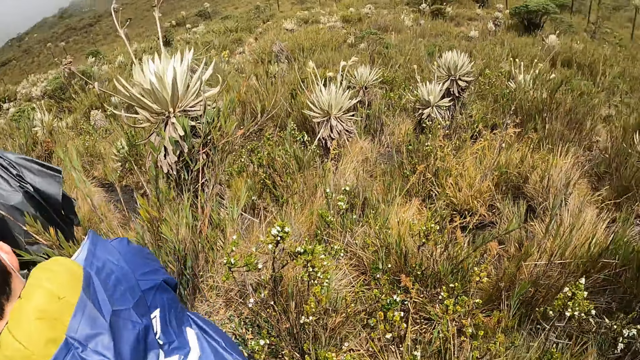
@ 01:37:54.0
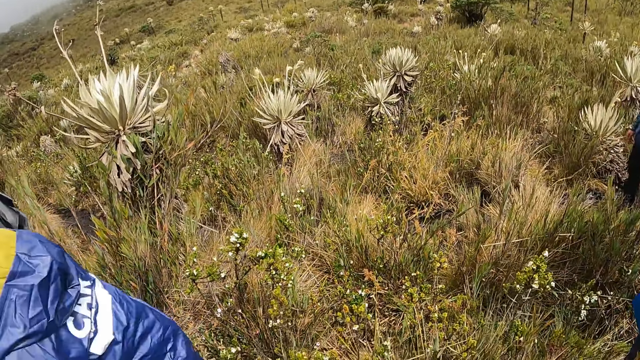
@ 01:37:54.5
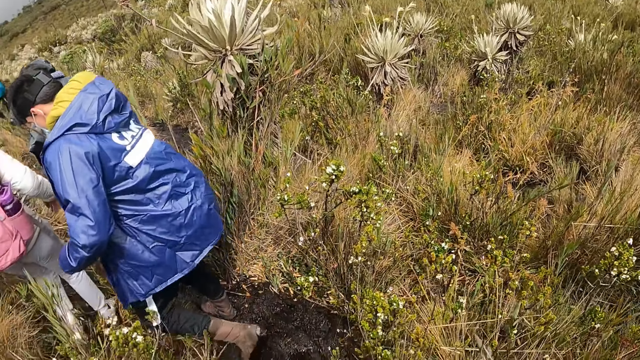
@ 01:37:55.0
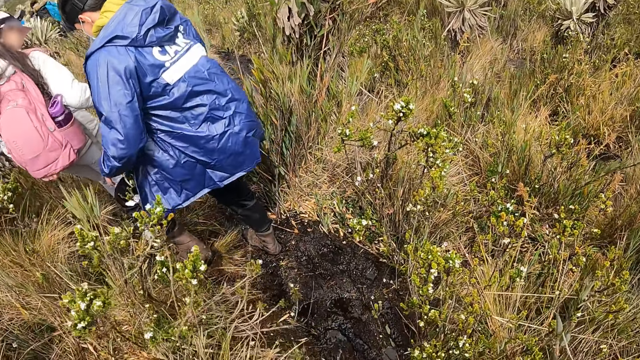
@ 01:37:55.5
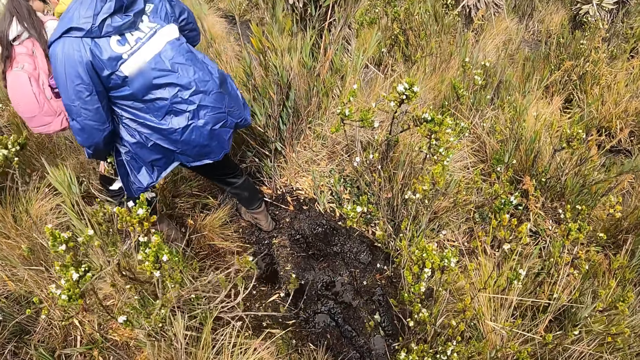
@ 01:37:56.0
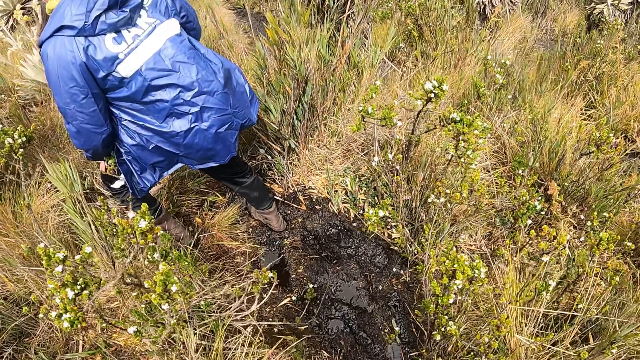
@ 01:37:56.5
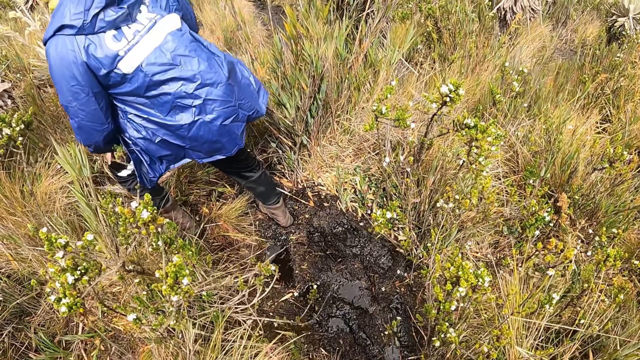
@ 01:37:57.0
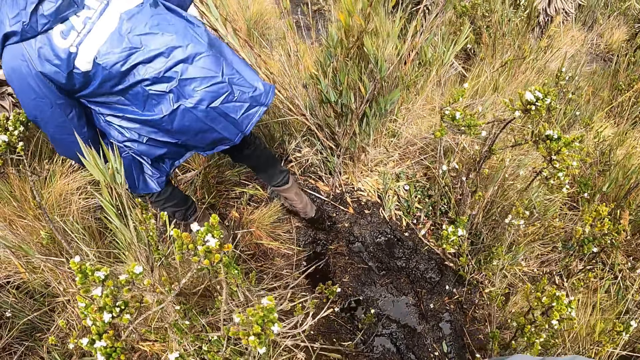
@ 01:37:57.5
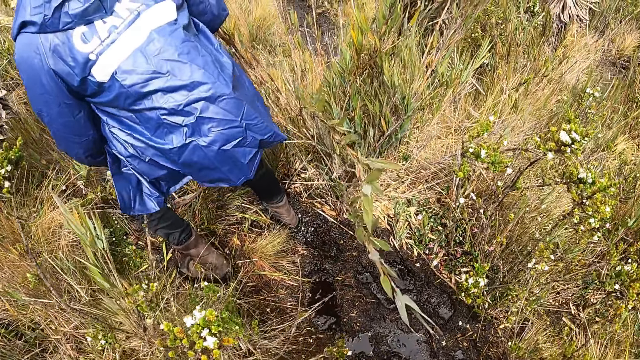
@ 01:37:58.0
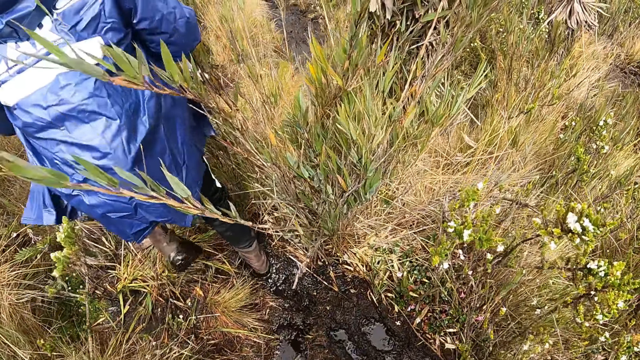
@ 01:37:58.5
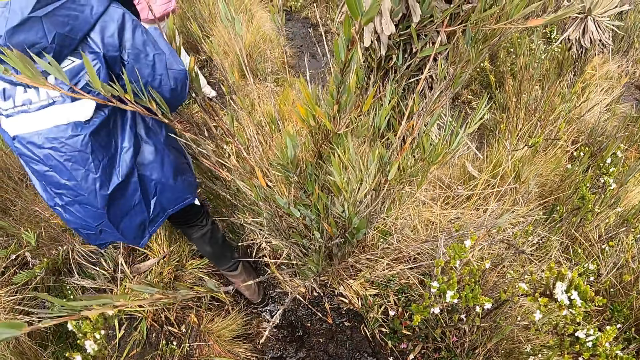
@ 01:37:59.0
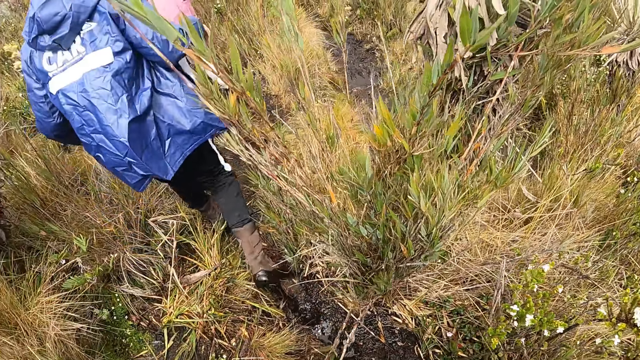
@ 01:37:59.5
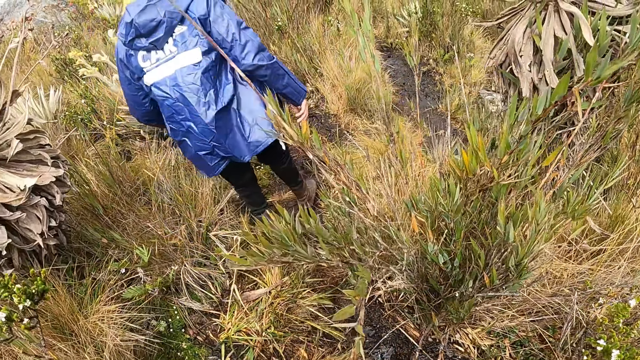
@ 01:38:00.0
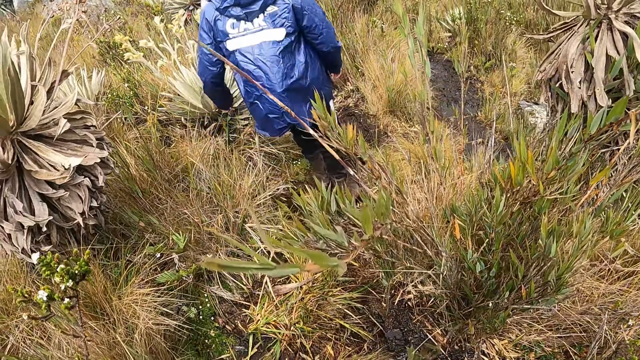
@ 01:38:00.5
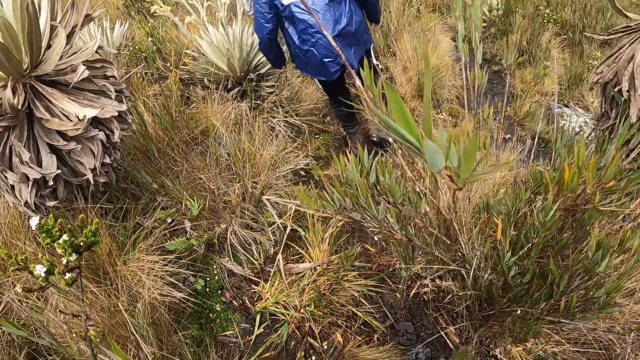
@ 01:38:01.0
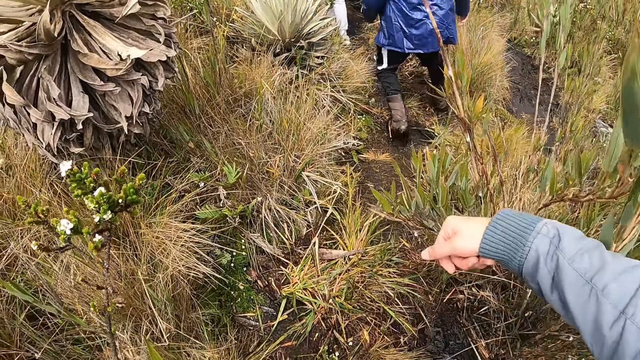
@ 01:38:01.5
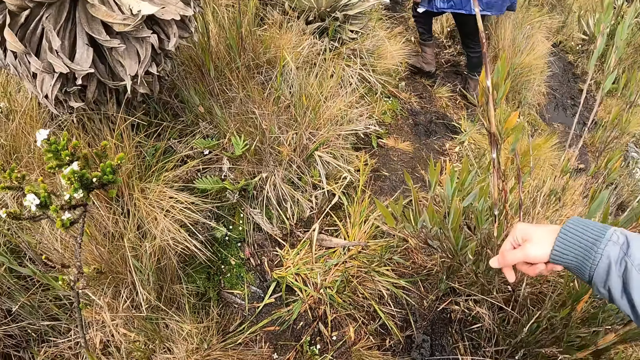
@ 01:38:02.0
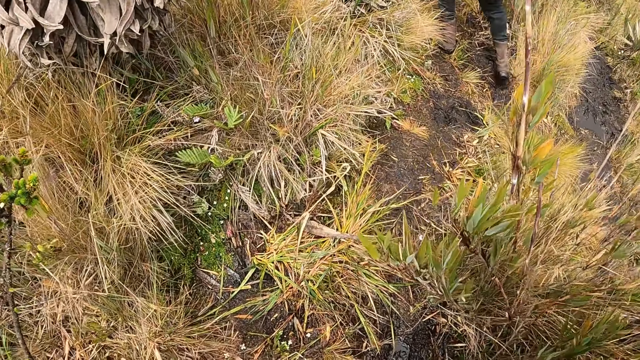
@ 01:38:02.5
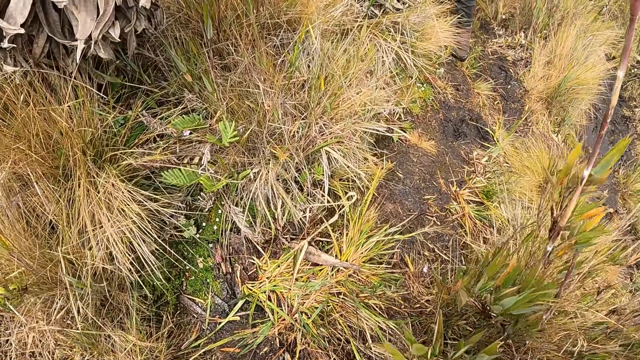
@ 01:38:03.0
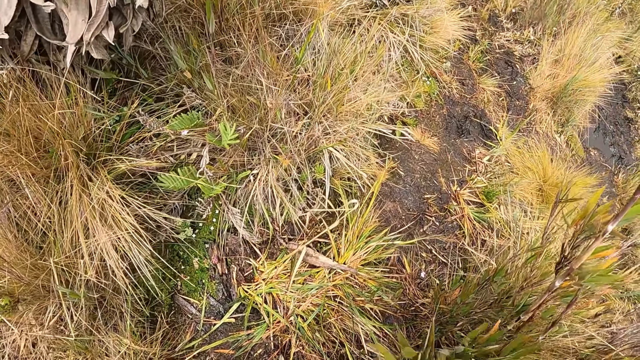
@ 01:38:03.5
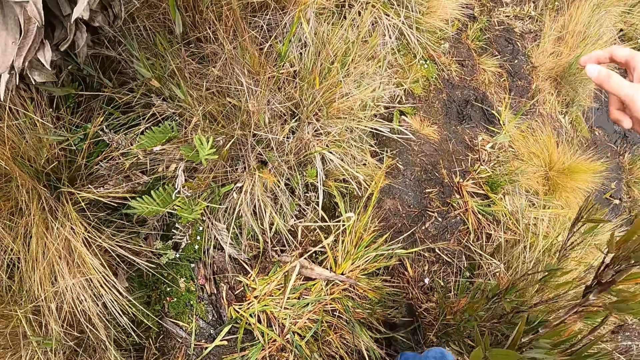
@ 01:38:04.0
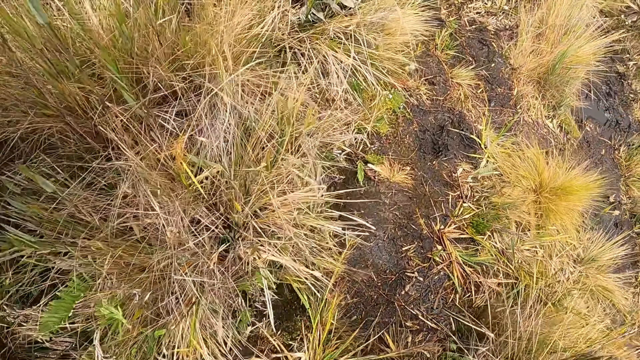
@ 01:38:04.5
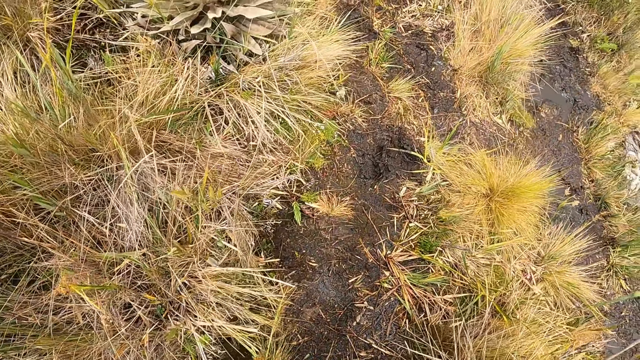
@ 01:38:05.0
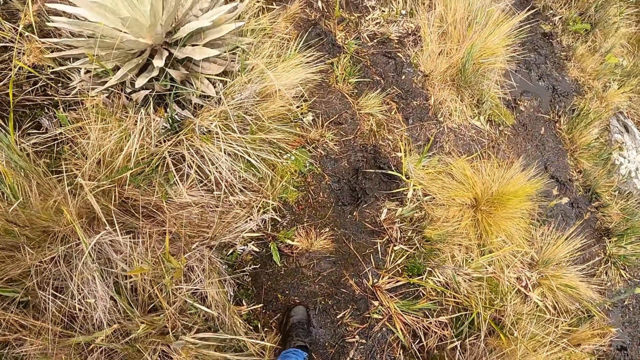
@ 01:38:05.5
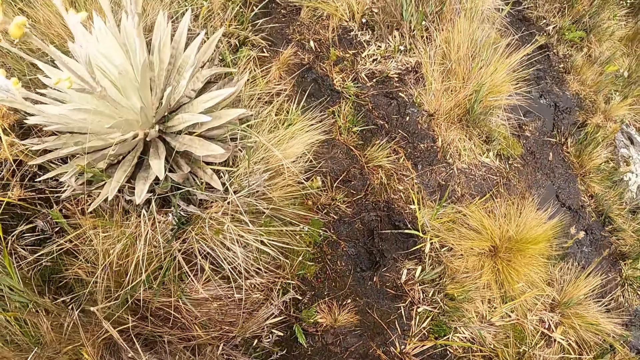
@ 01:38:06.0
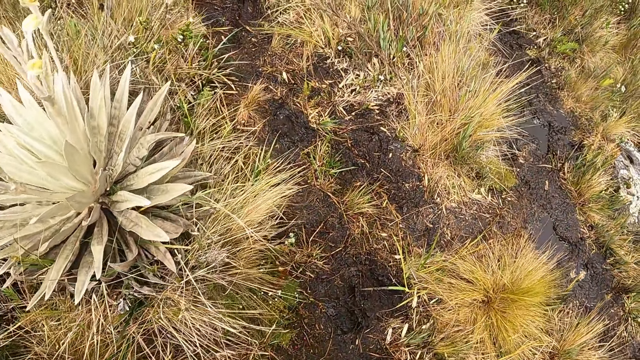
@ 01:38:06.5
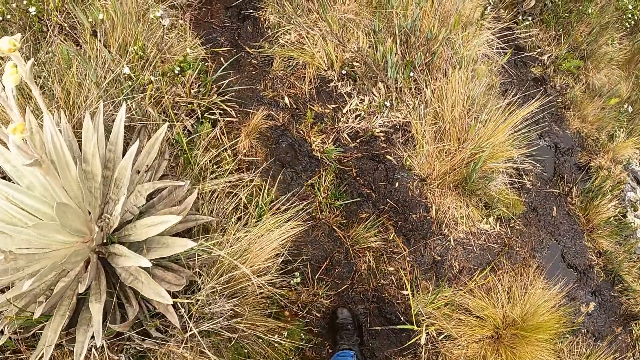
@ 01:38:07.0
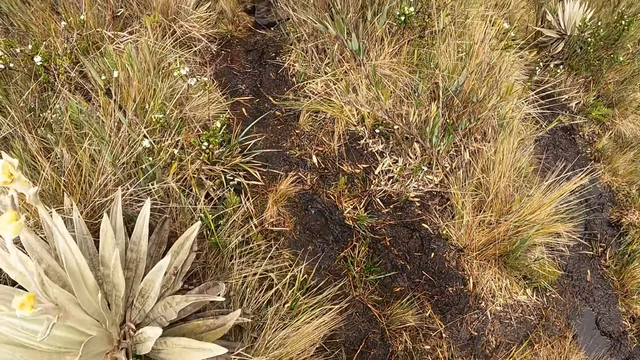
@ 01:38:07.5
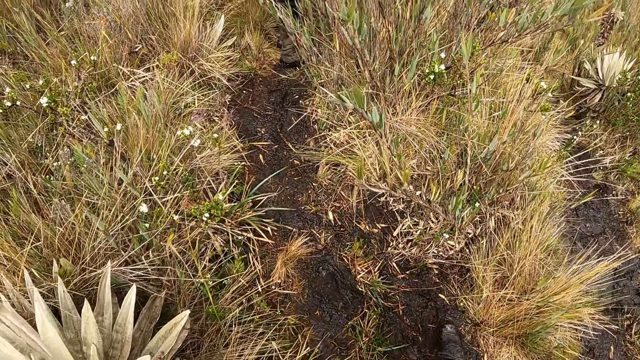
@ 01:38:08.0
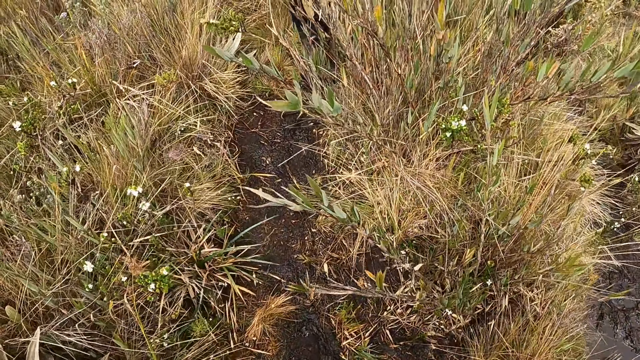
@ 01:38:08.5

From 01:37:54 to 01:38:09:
The camera wearer turns around. A person walks on the rough road. Another person walks on the rough road. The first person walks on the rough road. The camera wearer raises the right hand, walks on the rough road, raises the right hand, and walks on the rough road.

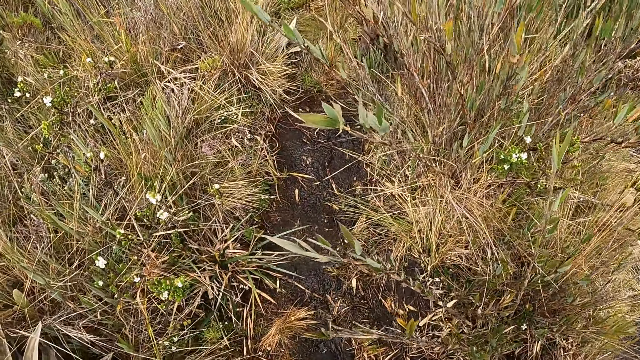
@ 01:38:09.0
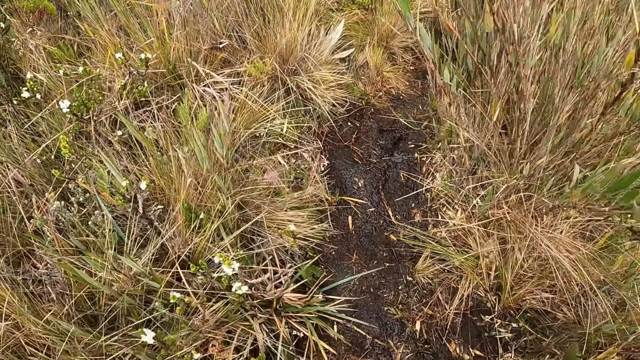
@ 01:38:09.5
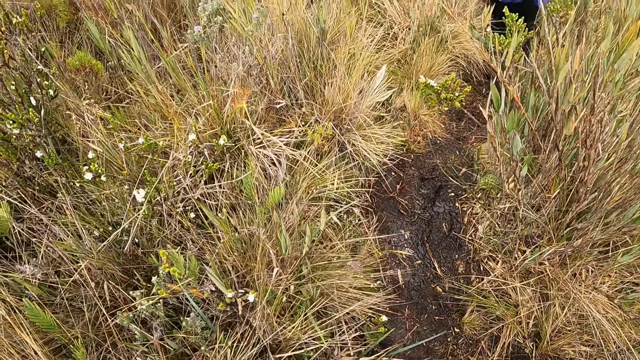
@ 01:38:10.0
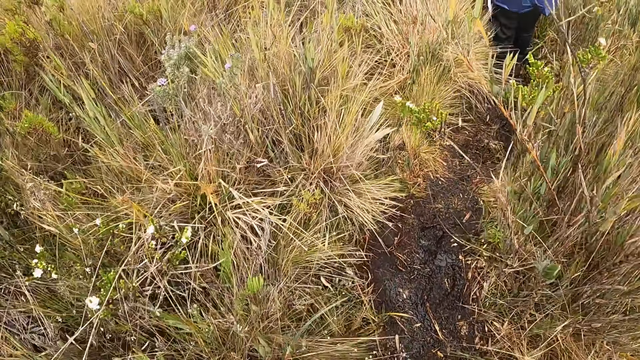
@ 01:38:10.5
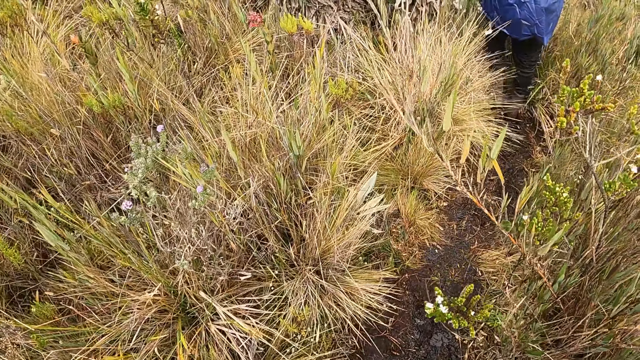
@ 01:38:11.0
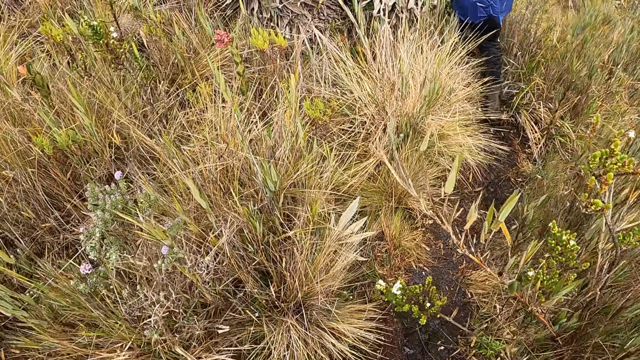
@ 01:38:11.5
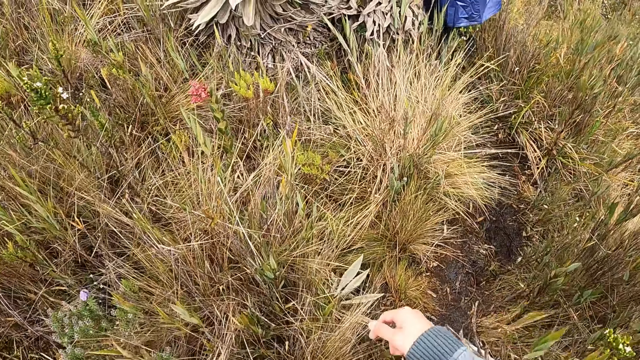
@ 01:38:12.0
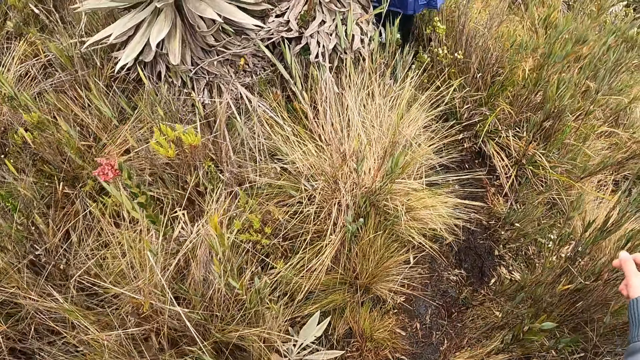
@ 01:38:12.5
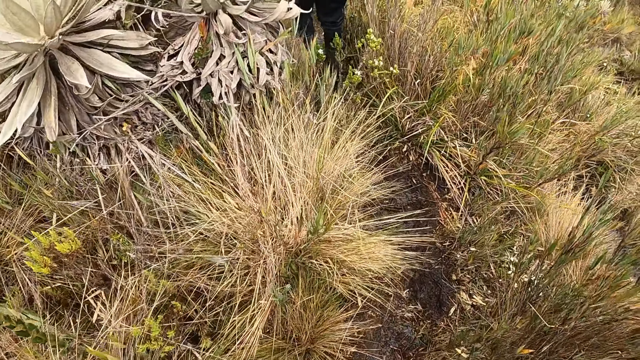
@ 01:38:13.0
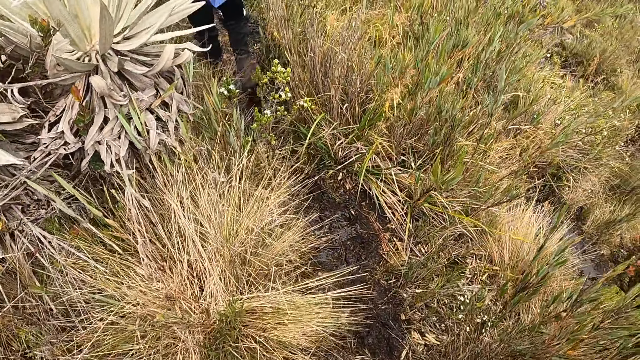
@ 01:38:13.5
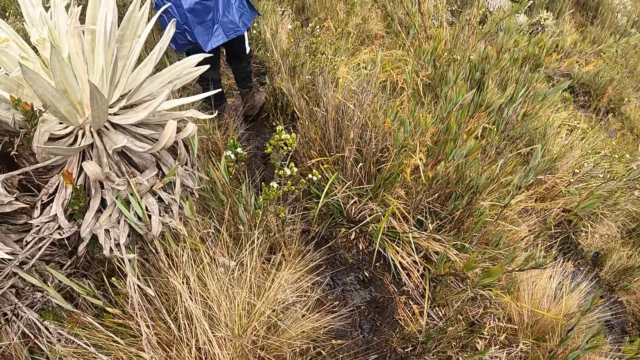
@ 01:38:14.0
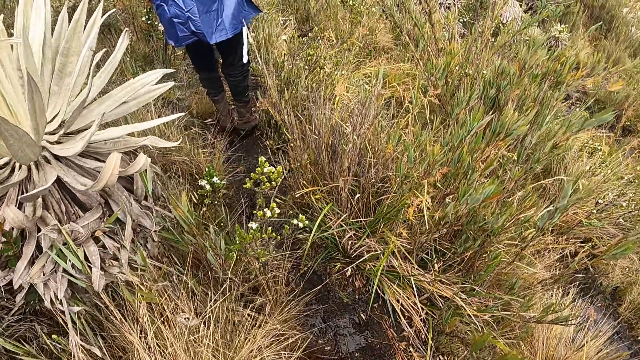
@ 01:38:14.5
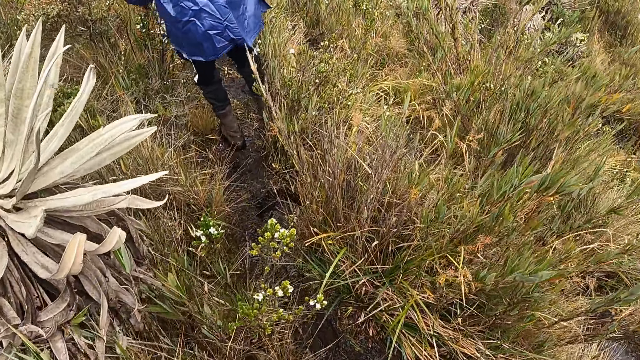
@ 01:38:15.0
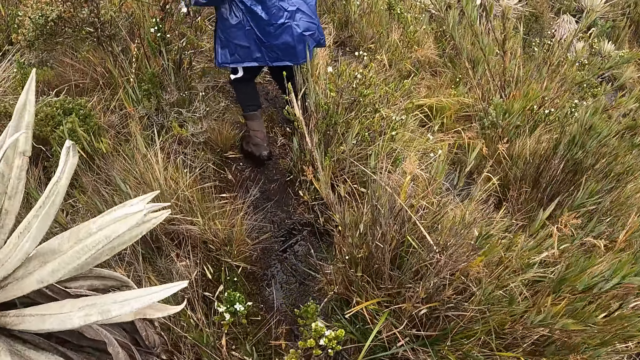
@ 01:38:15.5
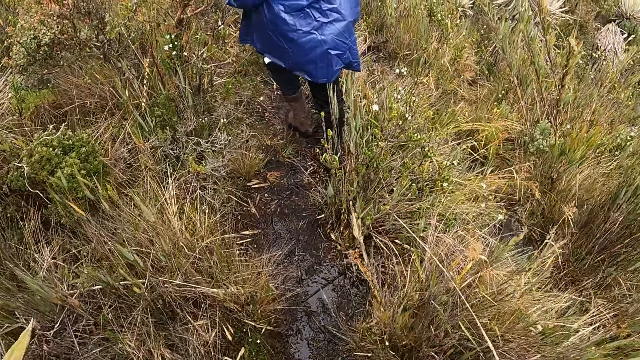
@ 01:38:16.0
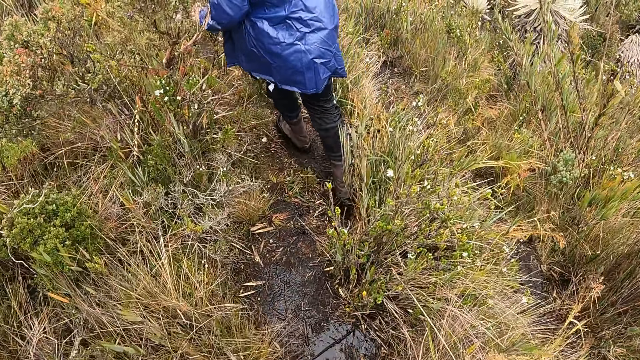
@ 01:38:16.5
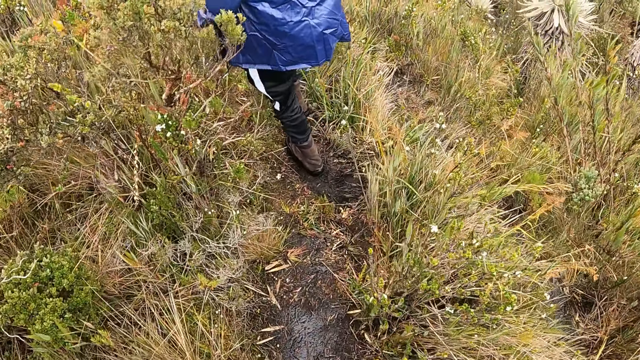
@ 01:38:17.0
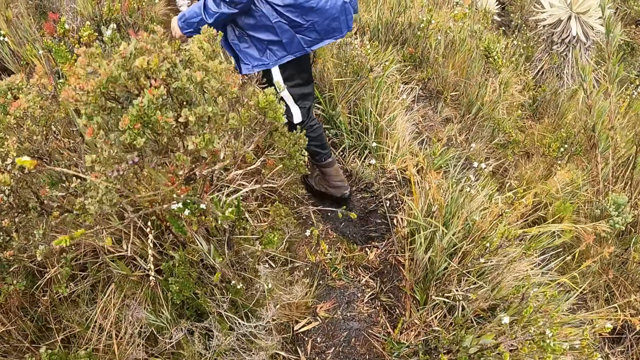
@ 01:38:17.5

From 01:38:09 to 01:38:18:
A person walks on the rough road. The camera wearer moves the right hand. The person walks on the rough road.
